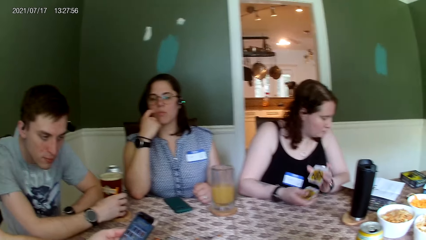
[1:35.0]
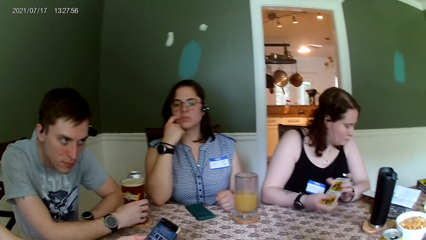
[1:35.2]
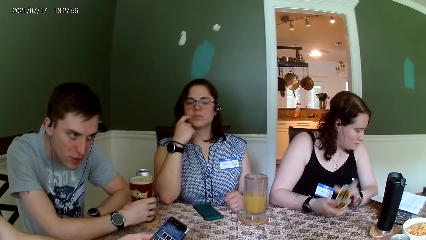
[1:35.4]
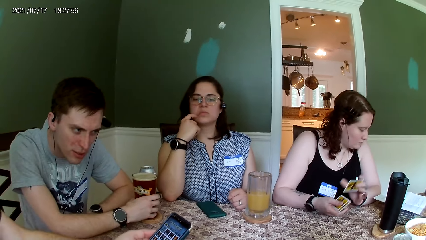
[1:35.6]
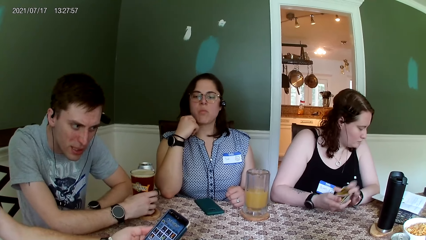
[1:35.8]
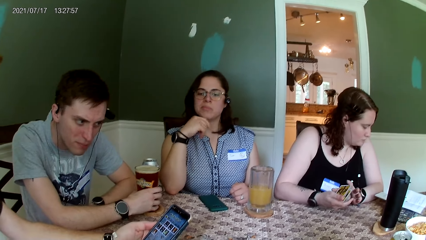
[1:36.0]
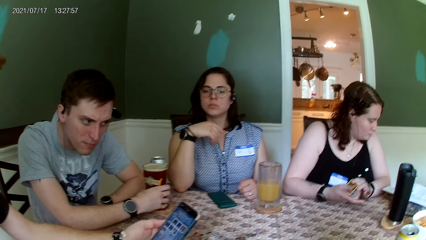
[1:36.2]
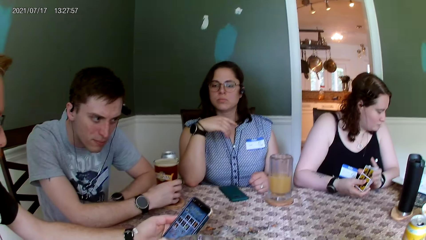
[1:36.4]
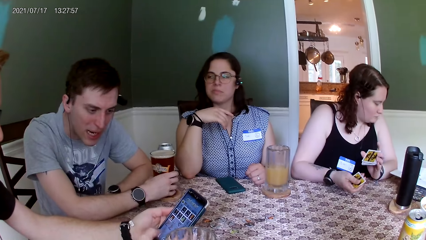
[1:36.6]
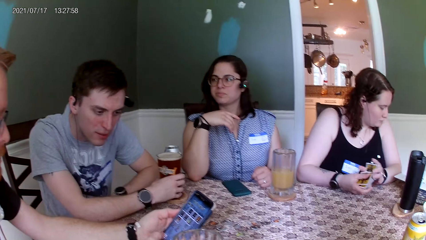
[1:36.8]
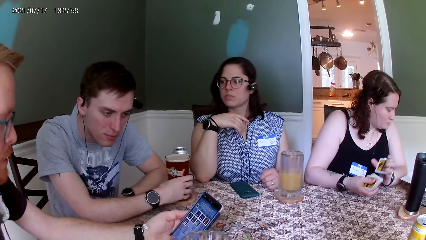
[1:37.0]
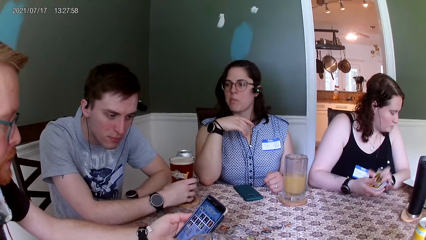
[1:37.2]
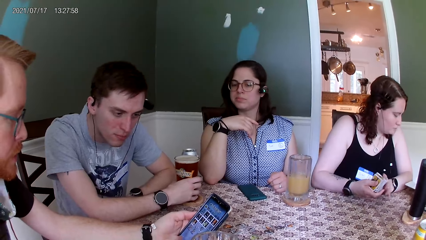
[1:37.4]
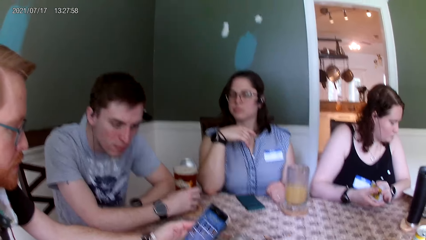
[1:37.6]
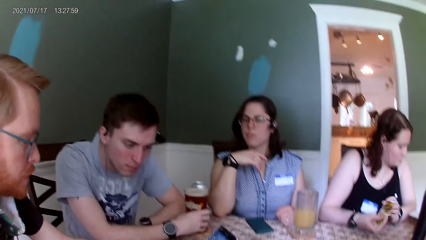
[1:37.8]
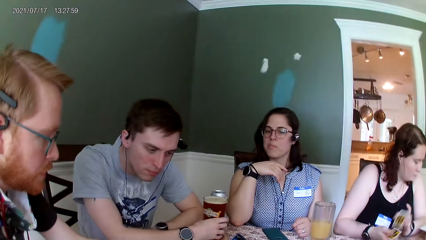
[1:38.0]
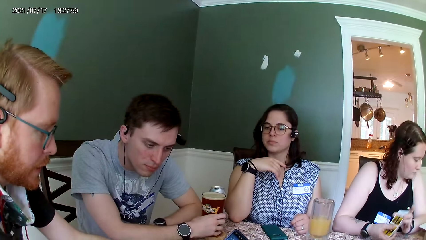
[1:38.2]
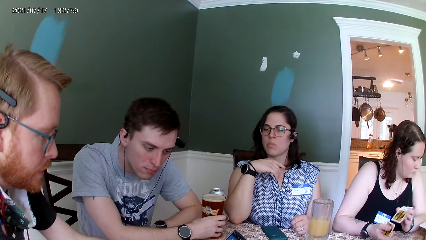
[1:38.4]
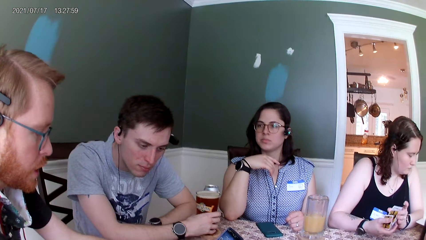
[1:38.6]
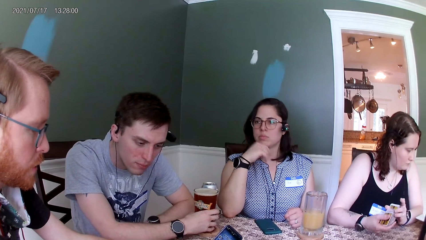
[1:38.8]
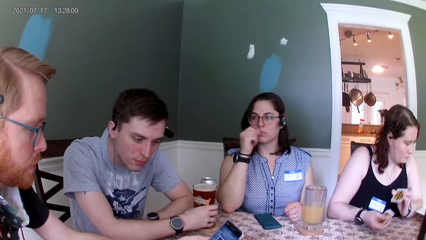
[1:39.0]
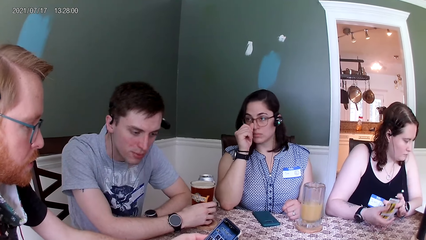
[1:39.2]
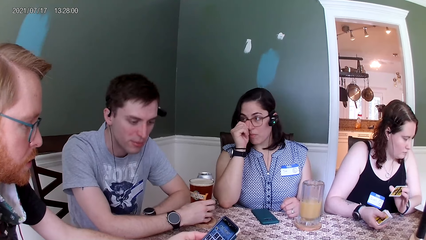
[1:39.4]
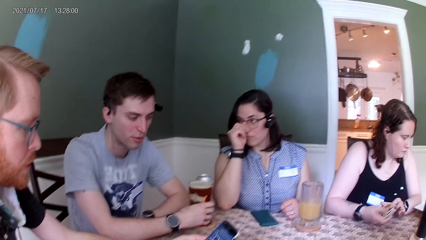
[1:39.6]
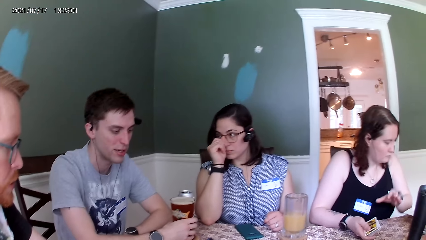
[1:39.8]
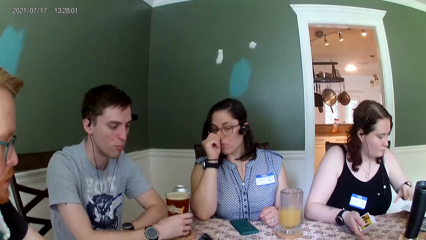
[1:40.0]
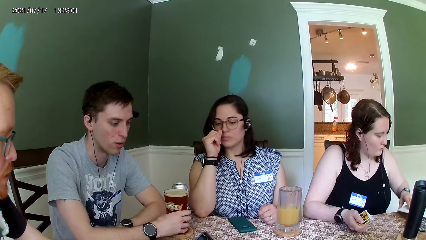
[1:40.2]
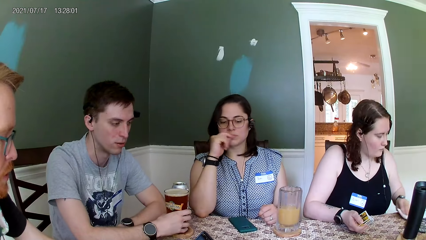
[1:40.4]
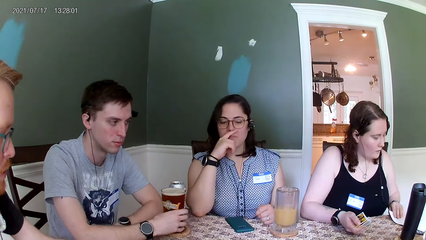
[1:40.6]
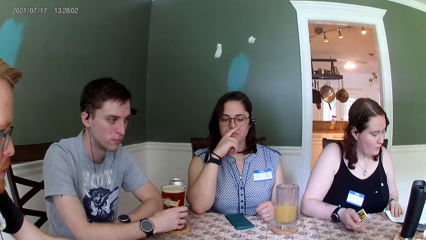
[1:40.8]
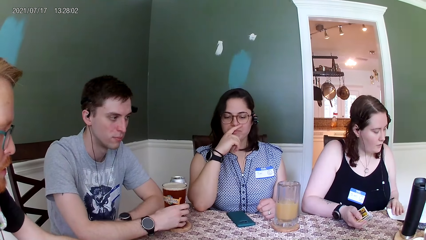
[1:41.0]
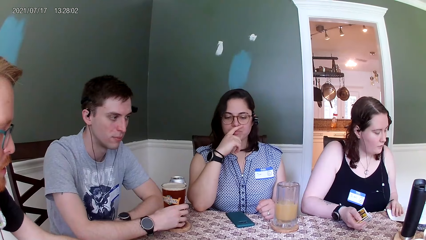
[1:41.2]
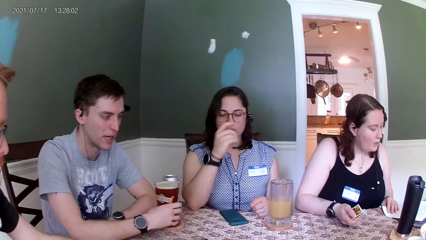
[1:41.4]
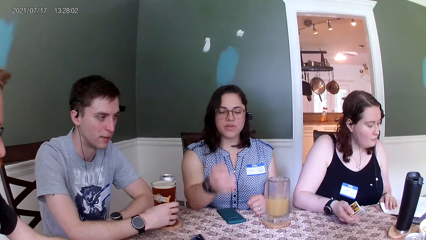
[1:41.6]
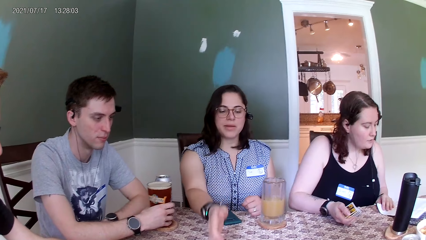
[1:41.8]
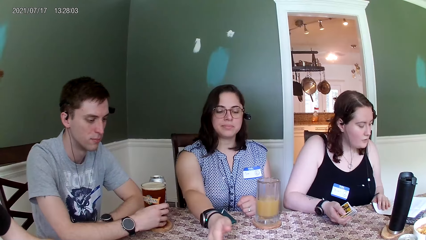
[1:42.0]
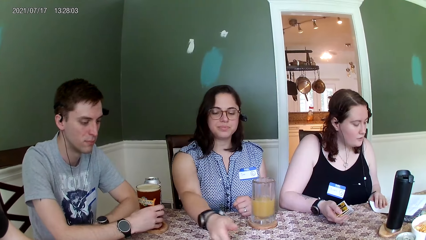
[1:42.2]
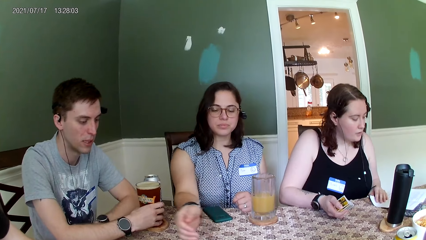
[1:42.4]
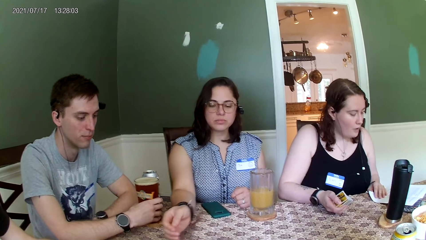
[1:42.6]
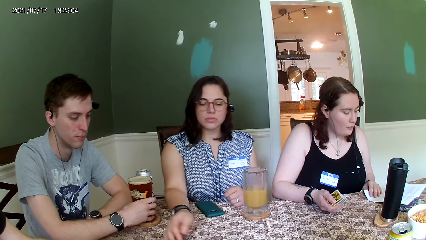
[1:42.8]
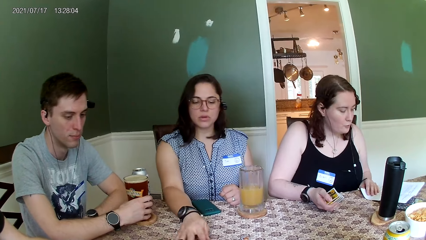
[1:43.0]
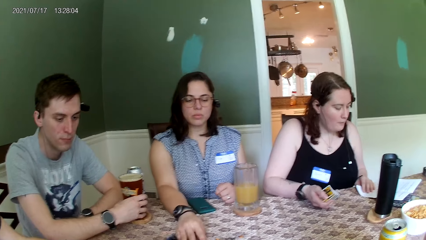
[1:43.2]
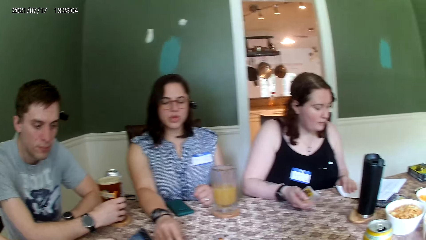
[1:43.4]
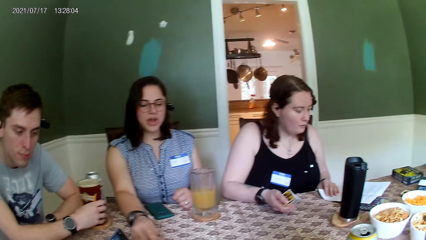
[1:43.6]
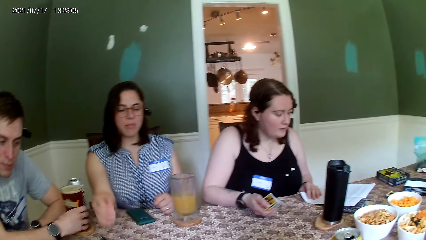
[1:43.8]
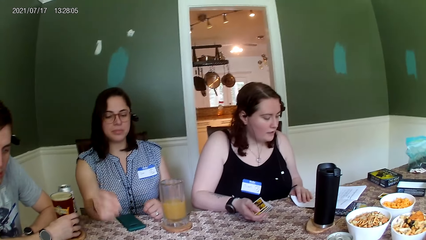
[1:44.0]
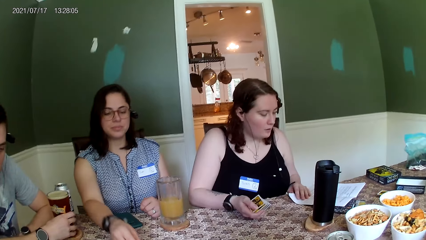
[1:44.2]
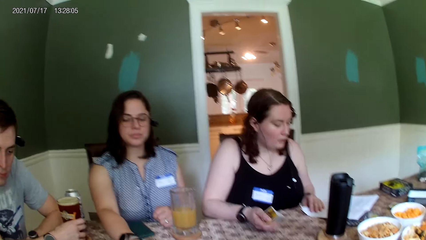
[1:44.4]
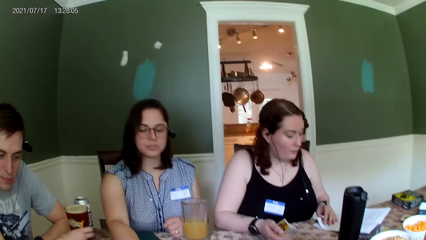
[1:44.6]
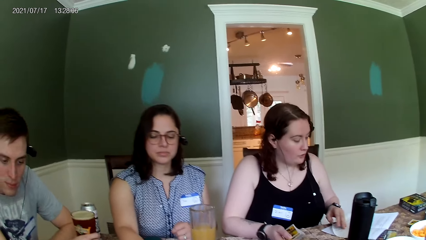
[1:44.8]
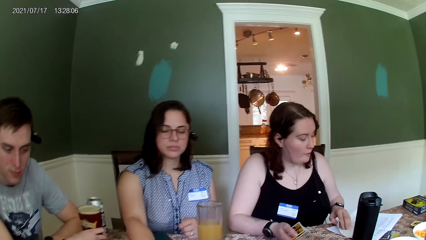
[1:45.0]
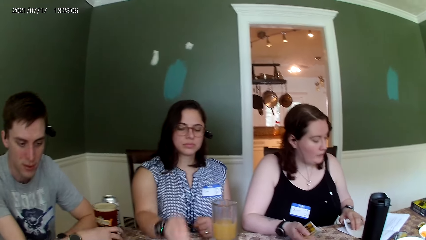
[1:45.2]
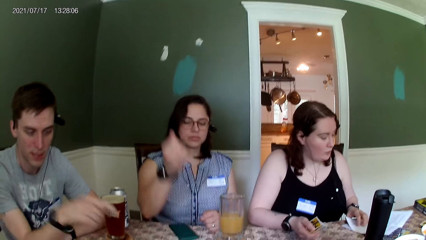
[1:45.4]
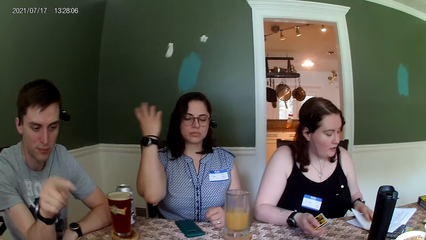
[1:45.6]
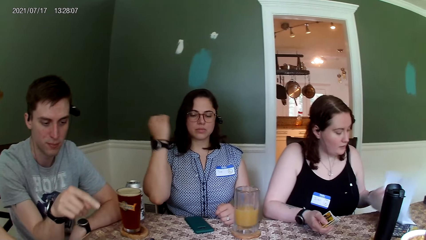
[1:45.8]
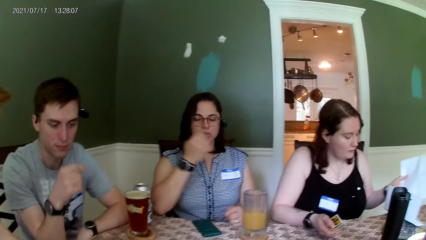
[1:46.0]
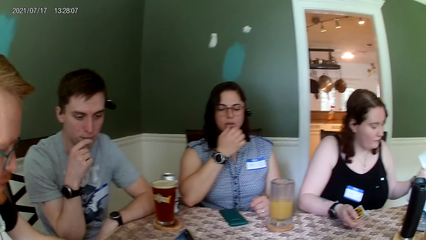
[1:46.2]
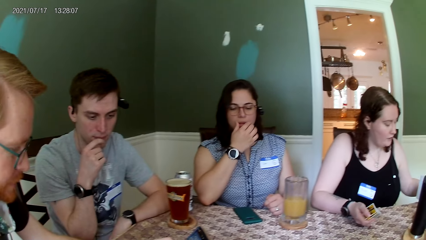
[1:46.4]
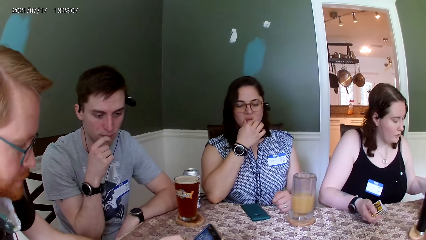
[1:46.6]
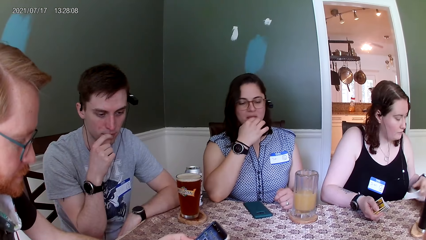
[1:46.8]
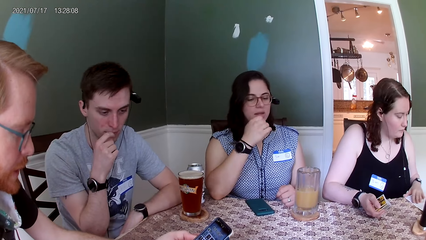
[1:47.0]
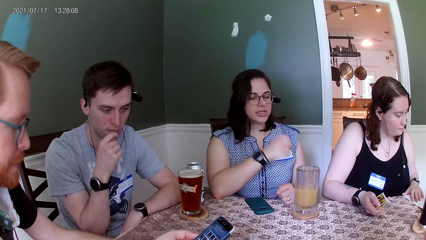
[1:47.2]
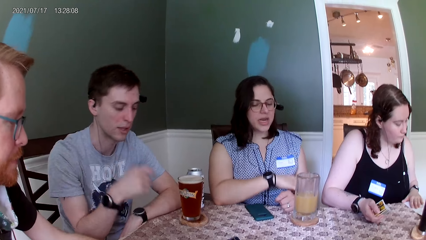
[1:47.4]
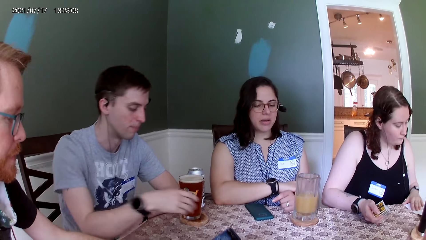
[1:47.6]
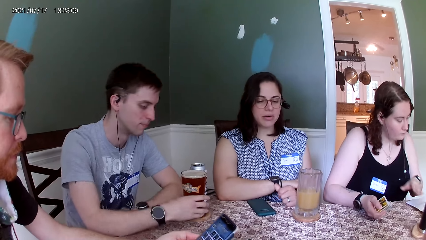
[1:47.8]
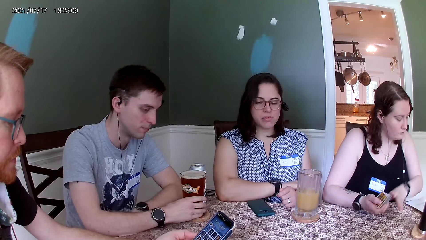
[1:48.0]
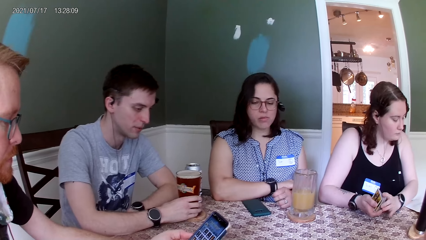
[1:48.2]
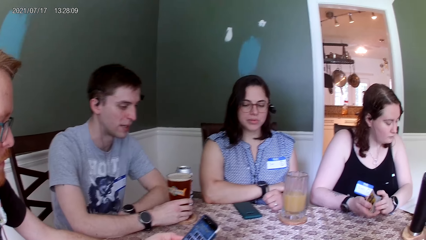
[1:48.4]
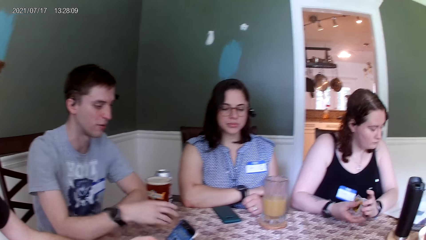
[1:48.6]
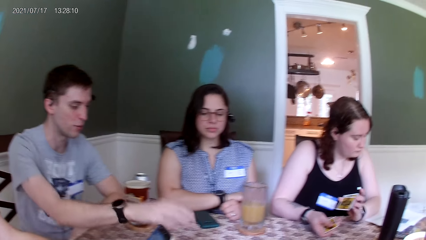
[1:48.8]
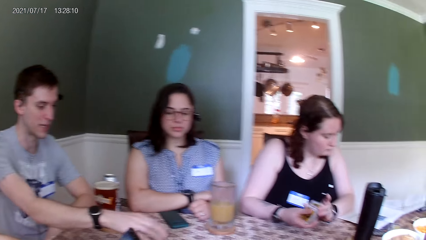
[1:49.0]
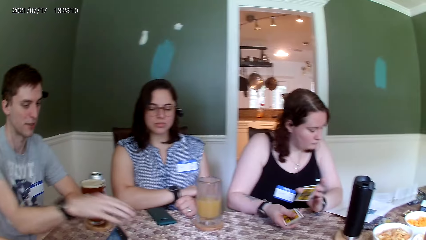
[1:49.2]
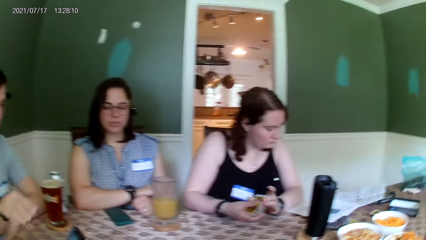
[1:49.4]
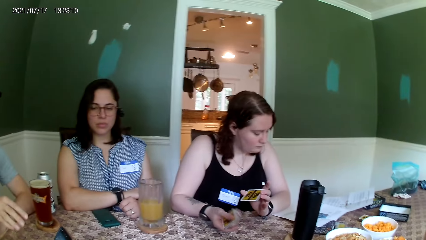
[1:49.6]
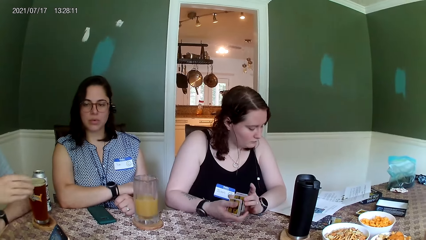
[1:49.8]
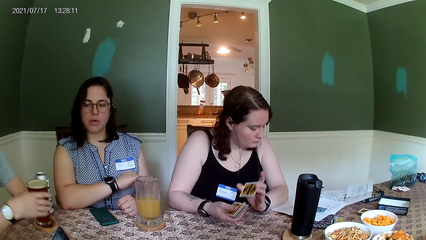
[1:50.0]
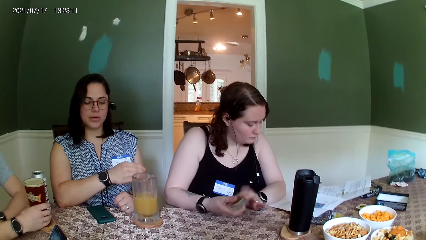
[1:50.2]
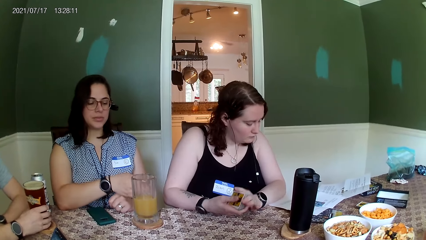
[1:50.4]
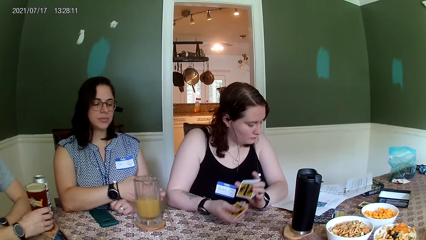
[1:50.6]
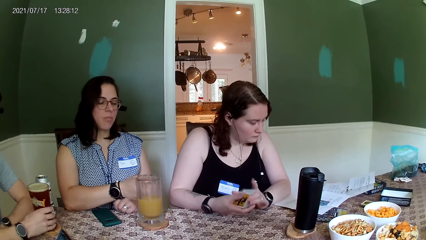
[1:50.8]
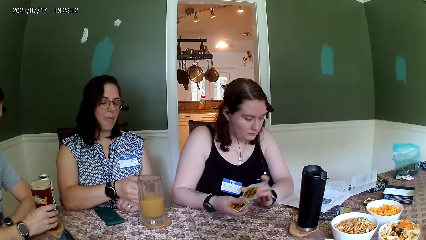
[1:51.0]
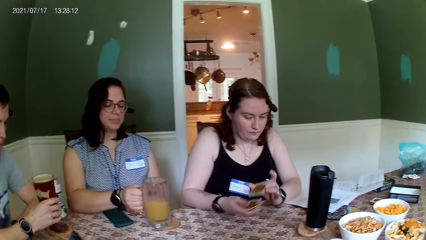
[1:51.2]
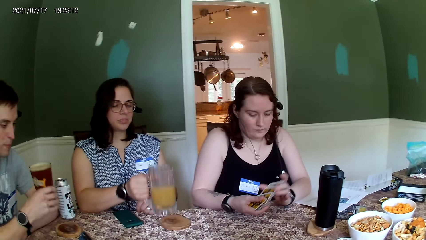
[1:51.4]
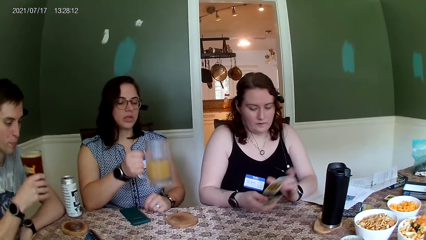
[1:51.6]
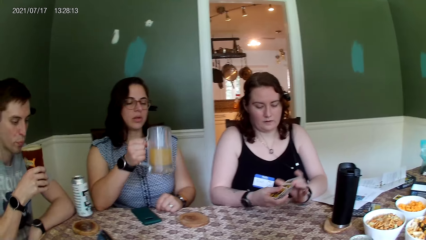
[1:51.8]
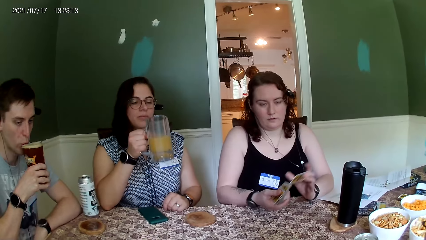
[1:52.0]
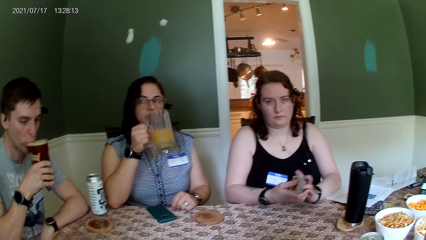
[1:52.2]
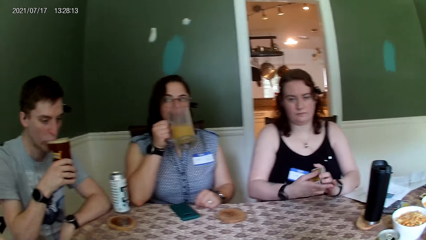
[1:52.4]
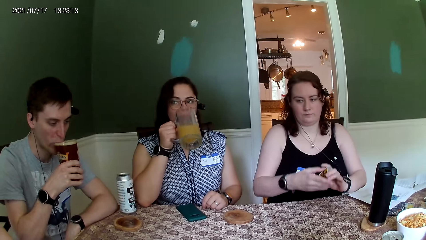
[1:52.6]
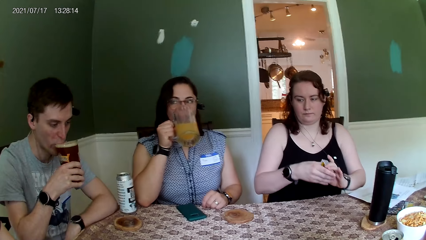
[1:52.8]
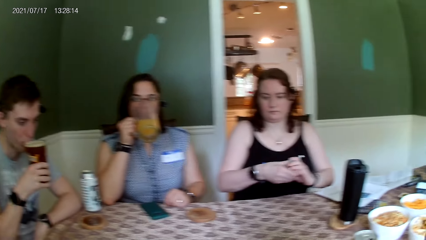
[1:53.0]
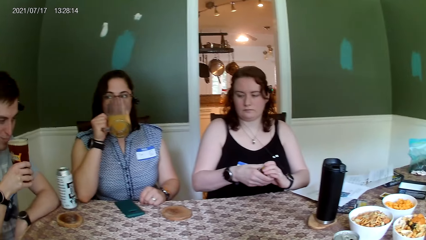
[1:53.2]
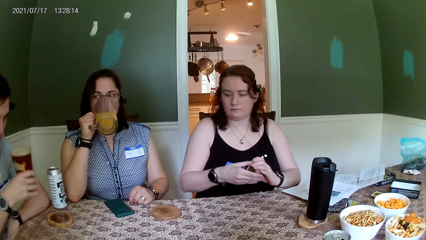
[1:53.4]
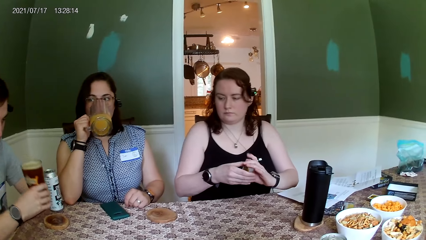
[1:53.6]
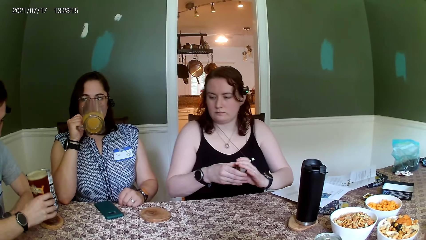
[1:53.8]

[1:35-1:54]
A woman holds the manual on the table with her left hand. Another woman moves some chips on the table with her right hand. The other woman touches the table. The first woman opens the manual with her left hand. The first woman lifts a paper. The first woman reads the manual and shuffles the cards in her hands. A man holds the cup of drink on the table with his right hand. The man lifts up the cup of drink from the table with his right hand. The other woman lifts up a cup of drink from the table with her right hand. The man drinks from the cup. The other woman drinks from the cup.
